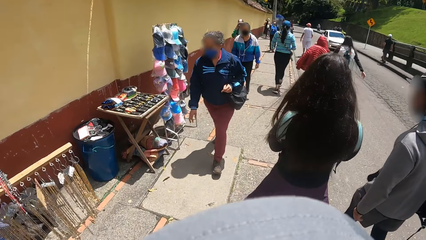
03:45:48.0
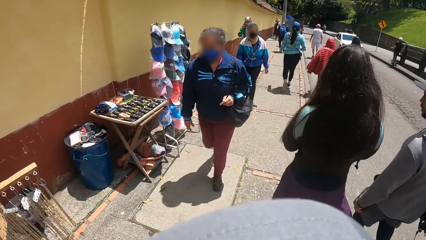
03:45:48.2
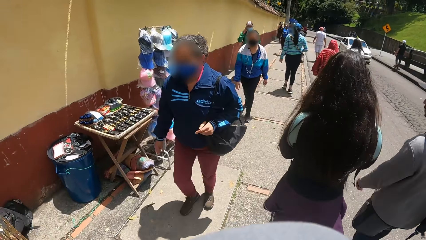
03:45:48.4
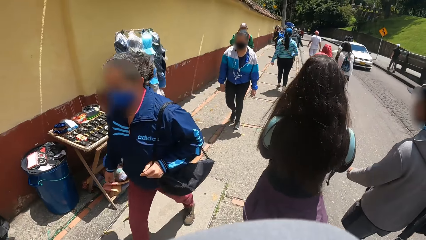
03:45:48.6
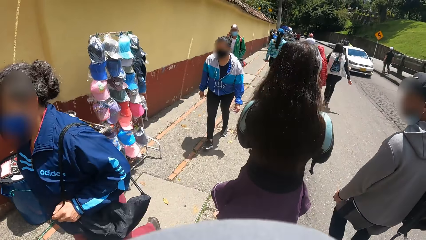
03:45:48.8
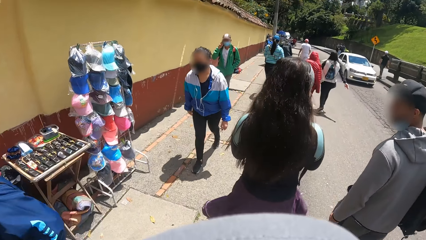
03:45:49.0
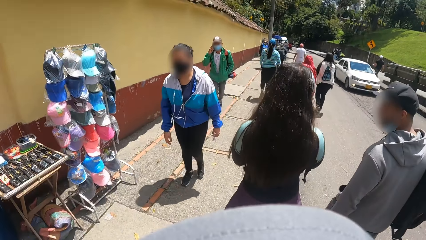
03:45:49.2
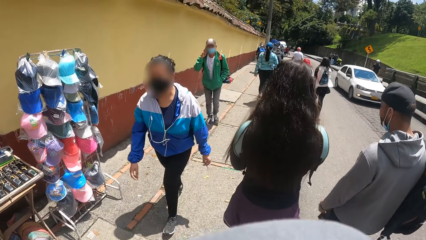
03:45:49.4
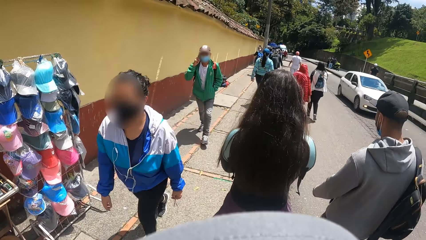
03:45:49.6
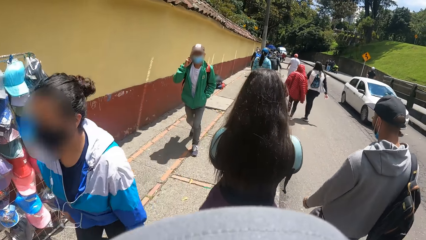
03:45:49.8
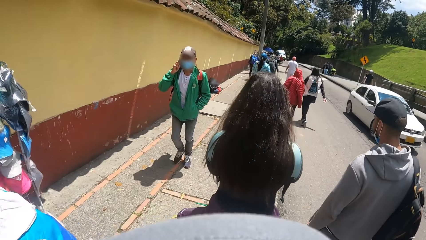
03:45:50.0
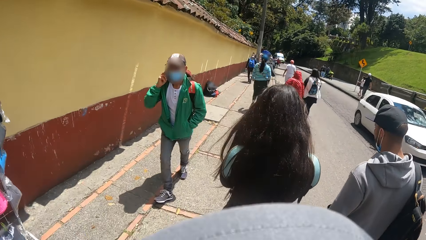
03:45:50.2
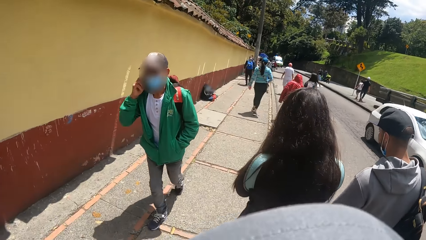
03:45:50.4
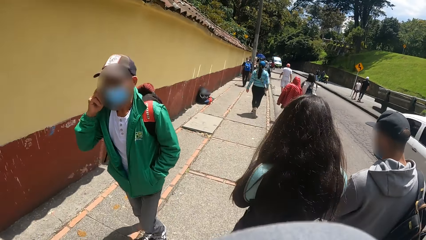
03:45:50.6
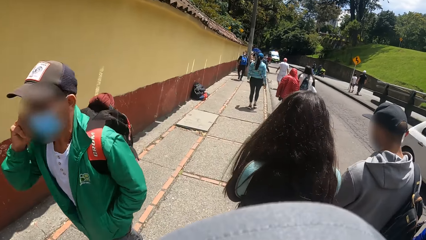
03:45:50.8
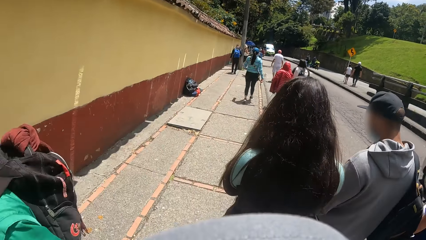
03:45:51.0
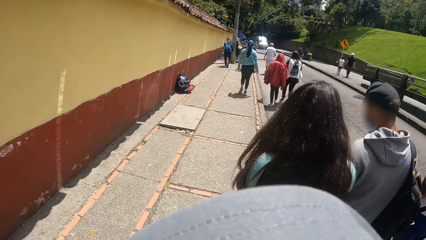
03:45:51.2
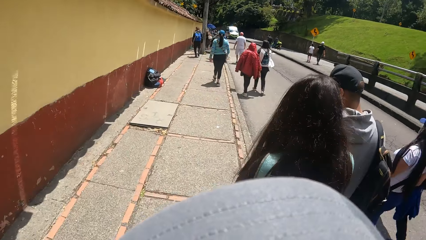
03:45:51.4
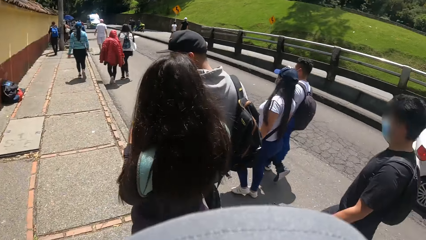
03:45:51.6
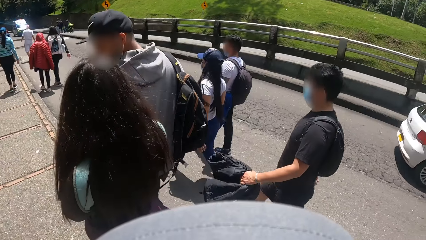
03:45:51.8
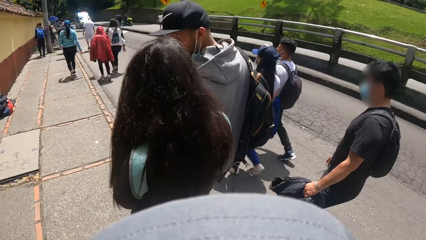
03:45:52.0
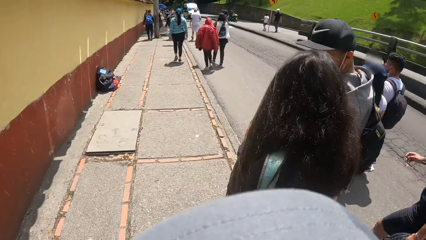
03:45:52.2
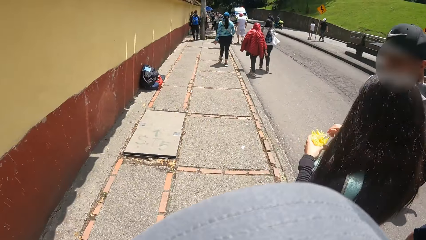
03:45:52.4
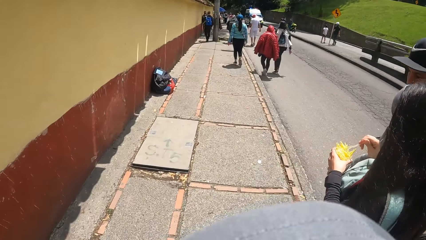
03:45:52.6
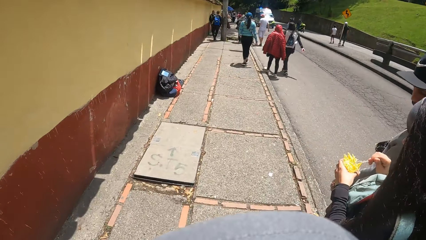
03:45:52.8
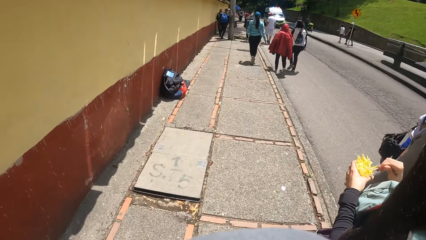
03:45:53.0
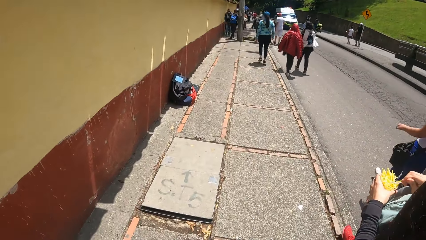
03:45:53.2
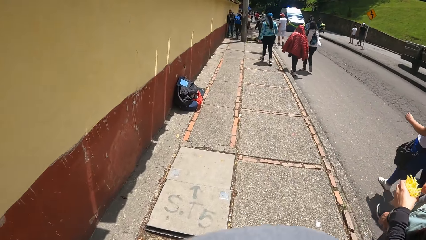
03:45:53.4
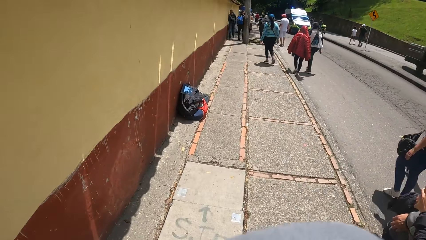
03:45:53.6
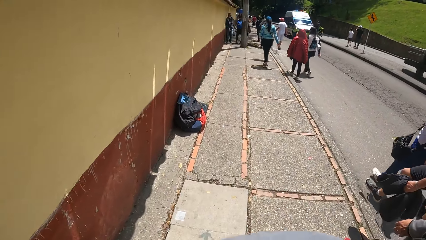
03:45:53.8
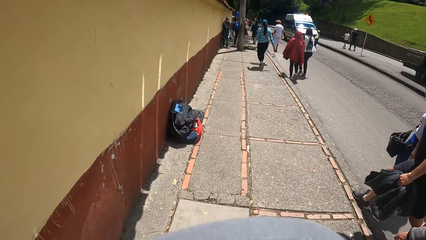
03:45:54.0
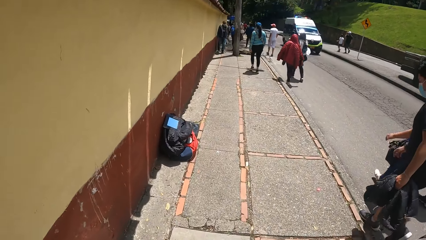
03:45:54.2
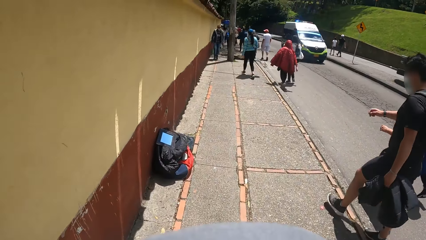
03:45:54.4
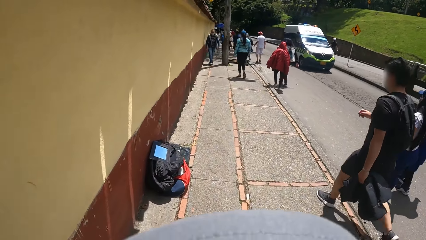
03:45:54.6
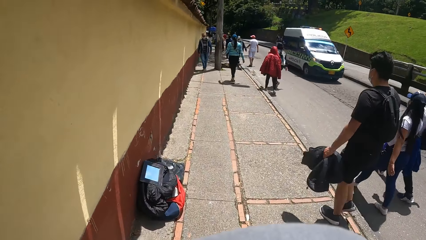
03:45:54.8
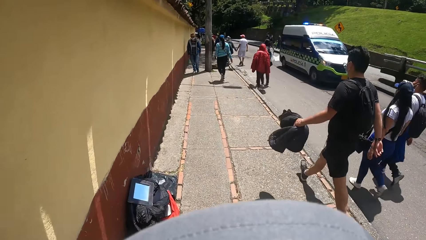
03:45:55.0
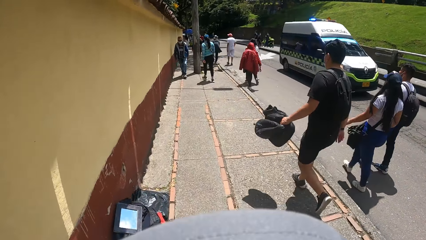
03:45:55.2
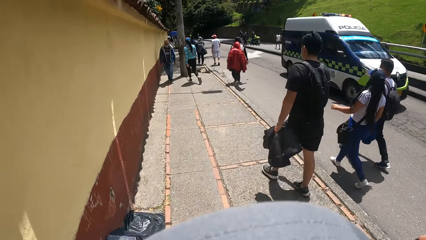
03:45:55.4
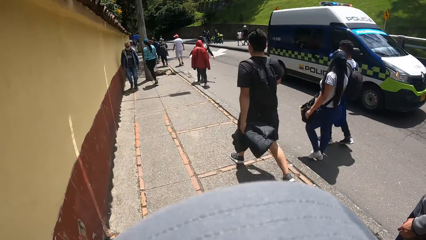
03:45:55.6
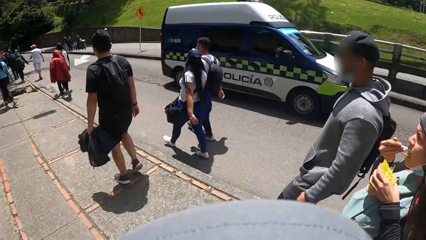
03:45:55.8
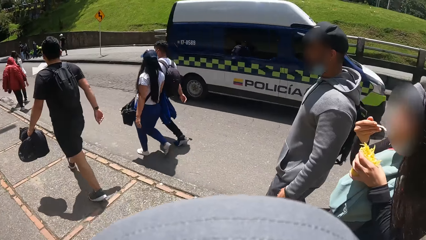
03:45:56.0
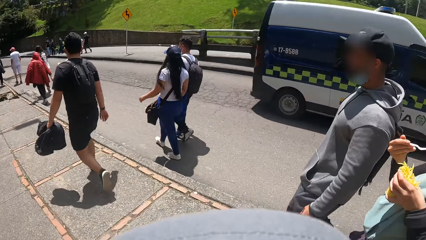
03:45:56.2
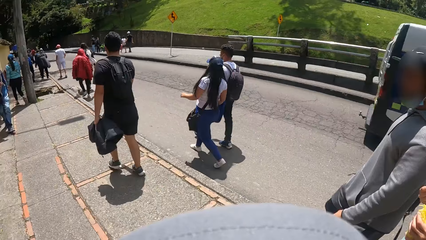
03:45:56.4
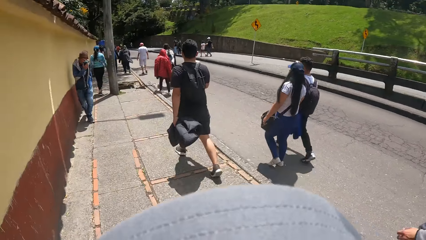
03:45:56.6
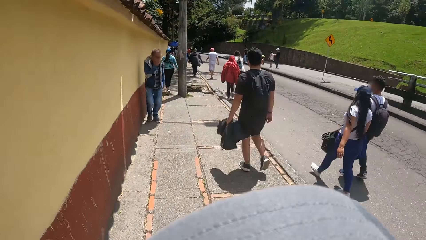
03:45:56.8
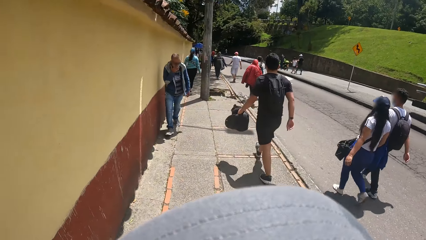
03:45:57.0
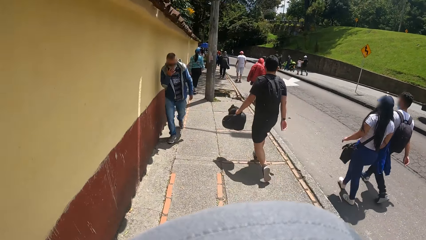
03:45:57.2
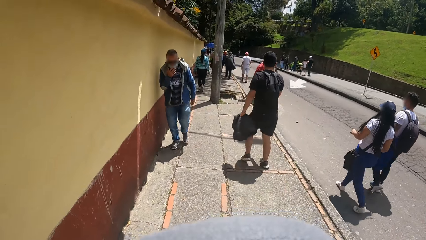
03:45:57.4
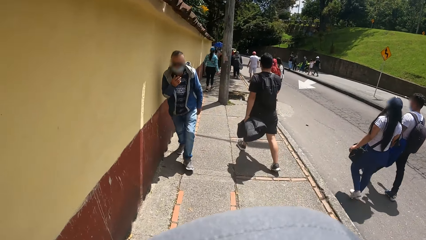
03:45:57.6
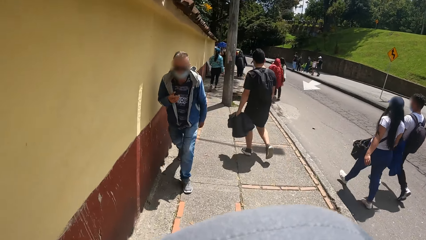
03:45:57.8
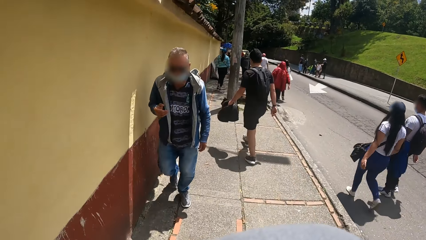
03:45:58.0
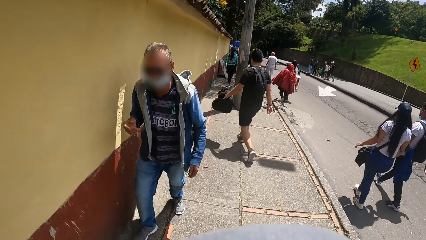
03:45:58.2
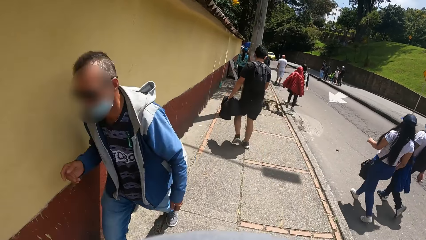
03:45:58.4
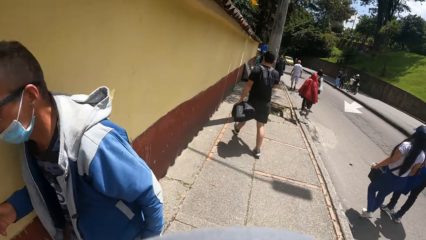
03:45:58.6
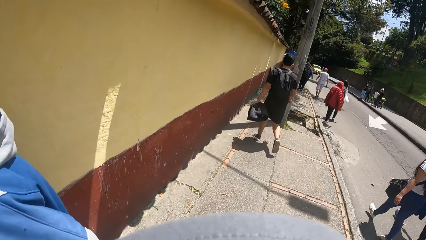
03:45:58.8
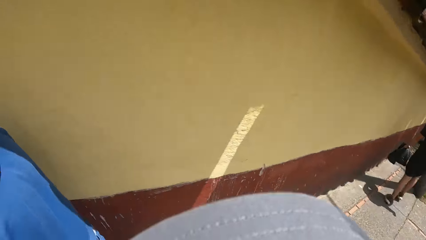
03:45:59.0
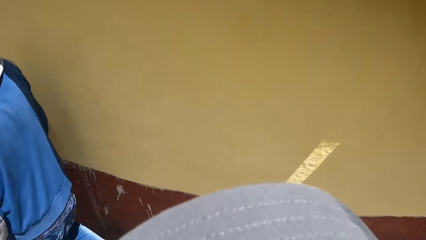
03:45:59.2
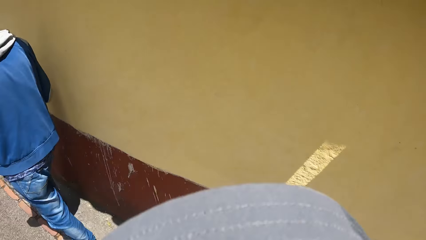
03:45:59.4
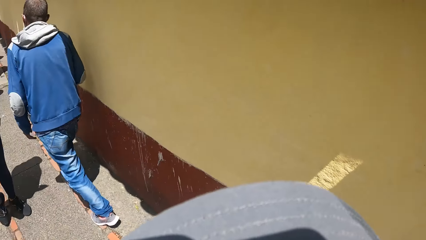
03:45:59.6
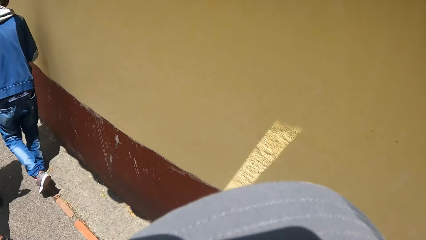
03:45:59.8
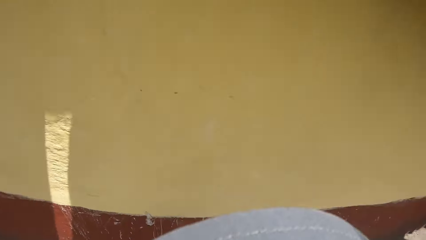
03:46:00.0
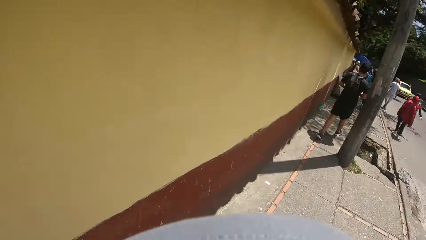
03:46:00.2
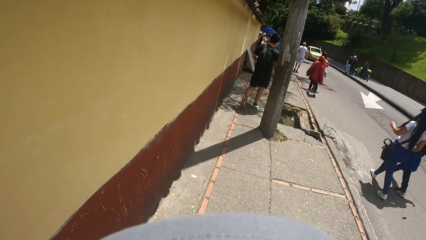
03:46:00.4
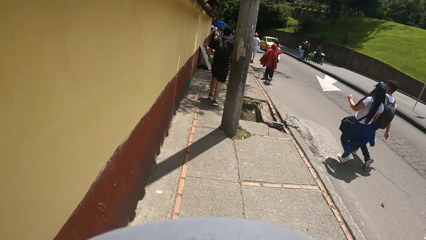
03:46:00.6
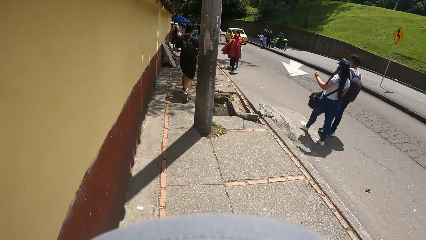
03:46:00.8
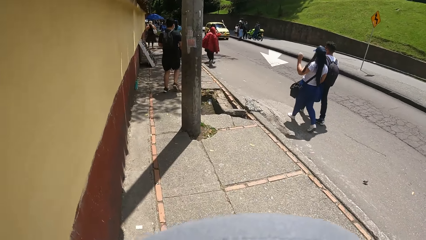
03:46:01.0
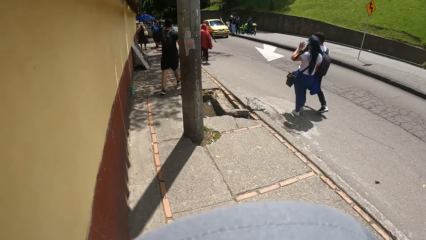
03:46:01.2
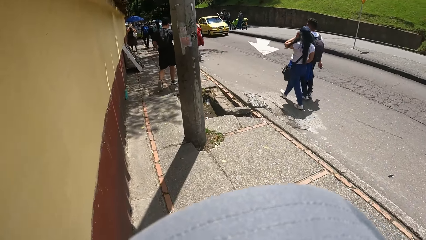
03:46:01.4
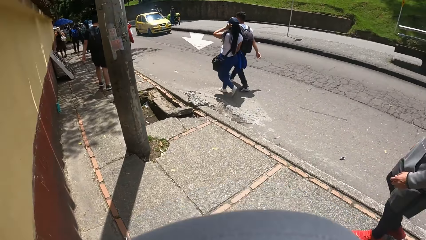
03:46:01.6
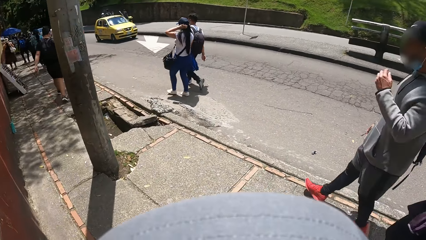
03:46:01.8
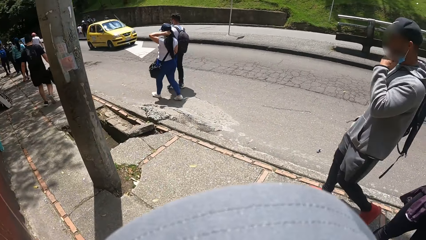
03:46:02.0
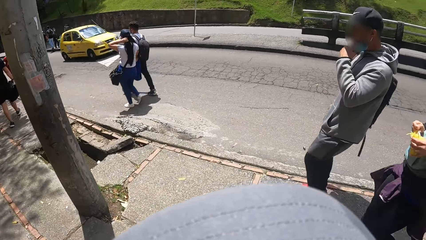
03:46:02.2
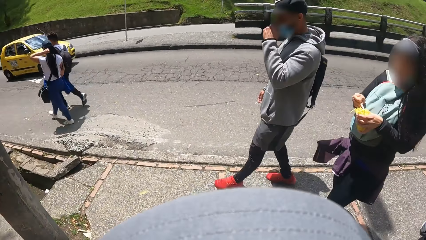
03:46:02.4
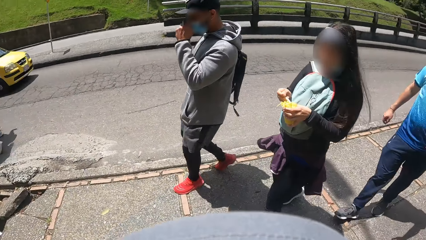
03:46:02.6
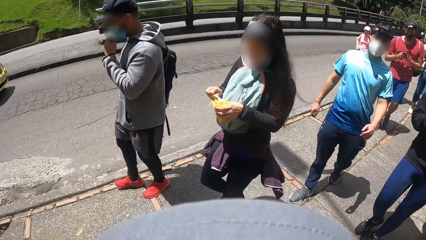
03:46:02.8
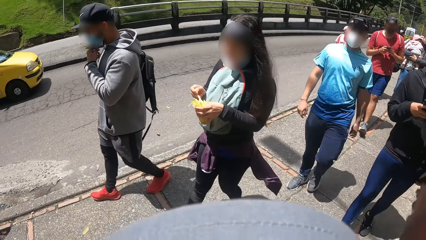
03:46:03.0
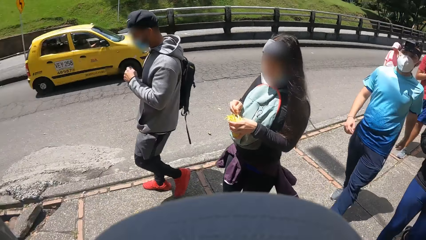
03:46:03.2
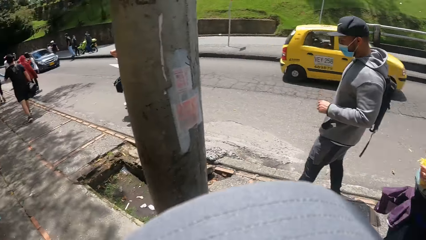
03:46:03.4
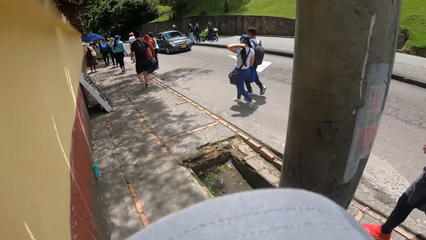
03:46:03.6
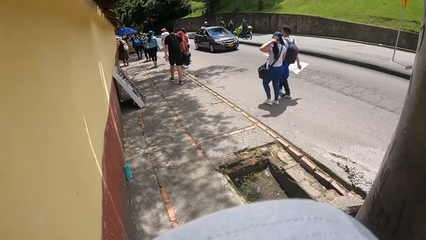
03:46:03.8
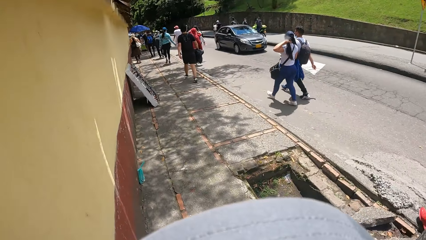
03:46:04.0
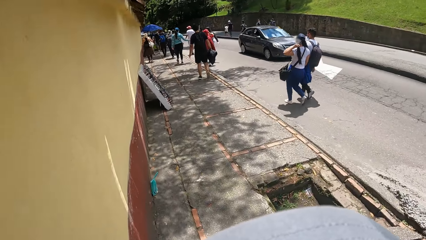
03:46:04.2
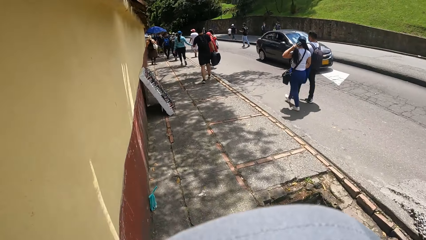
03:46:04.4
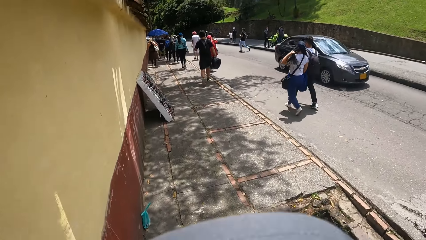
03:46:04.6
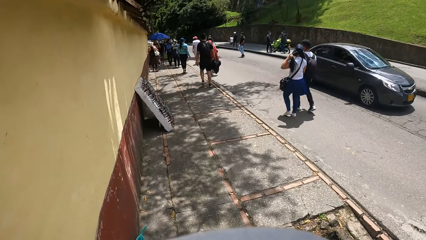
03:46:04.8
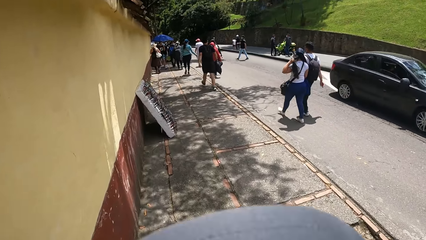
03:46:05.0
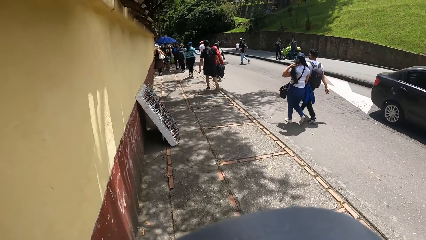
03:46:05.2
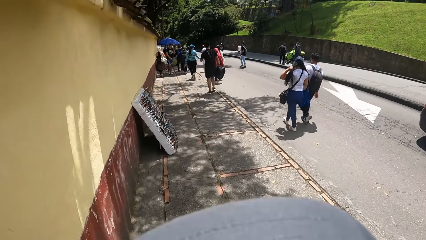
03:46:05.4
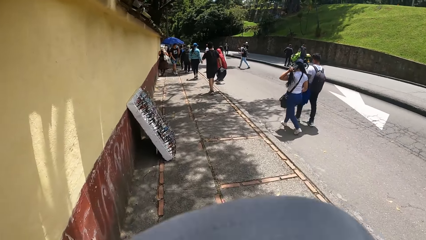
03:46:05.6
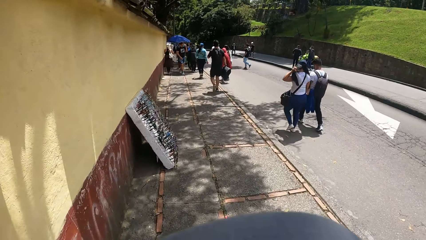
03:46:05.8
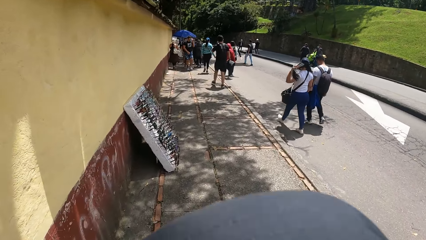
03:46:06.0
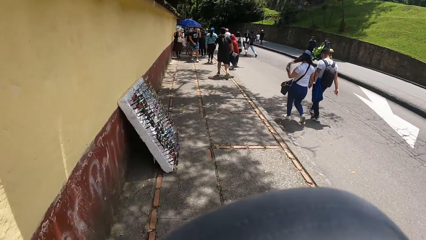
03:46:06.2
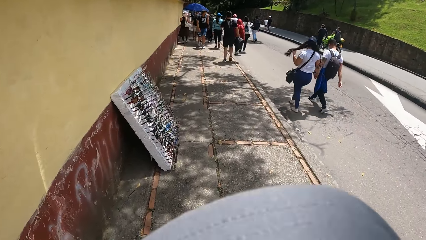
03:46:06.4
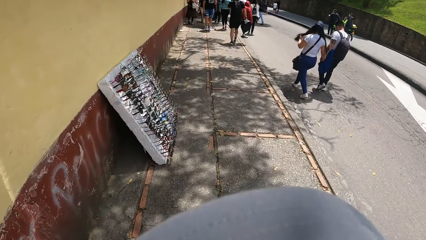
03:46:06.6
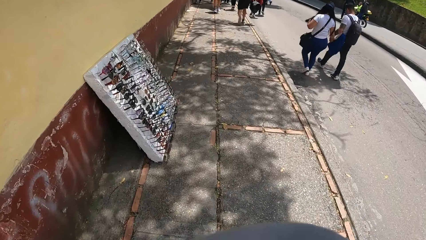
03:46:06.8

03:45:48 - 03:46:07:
The camera wearer turns left.
